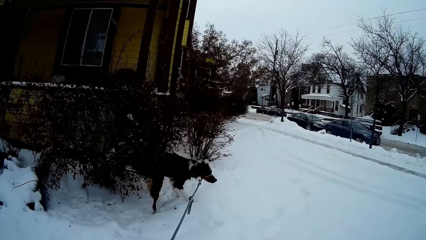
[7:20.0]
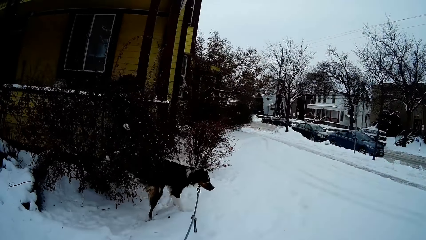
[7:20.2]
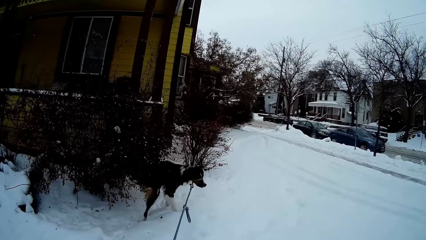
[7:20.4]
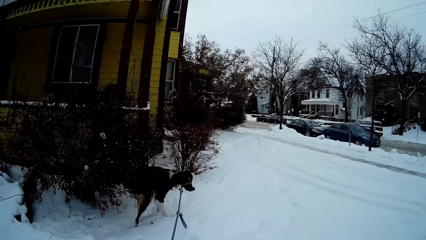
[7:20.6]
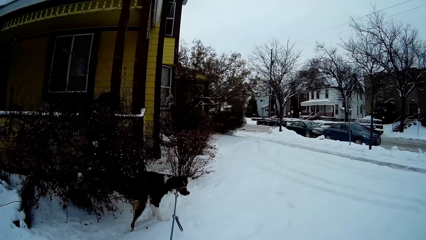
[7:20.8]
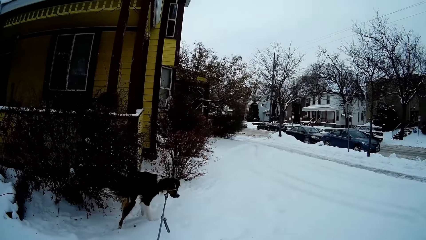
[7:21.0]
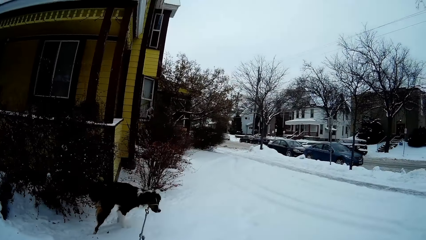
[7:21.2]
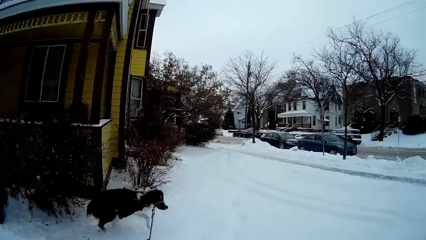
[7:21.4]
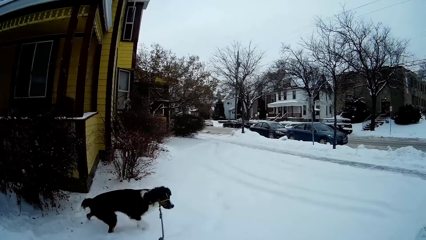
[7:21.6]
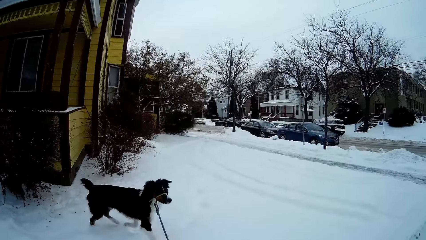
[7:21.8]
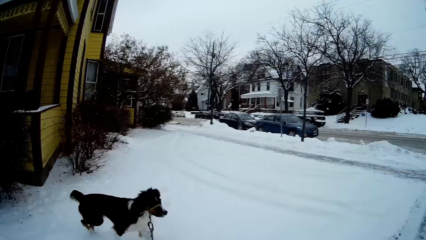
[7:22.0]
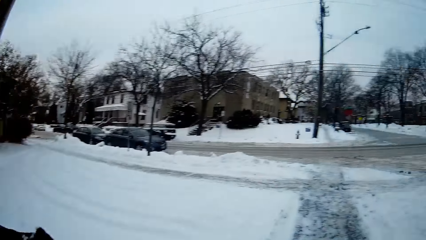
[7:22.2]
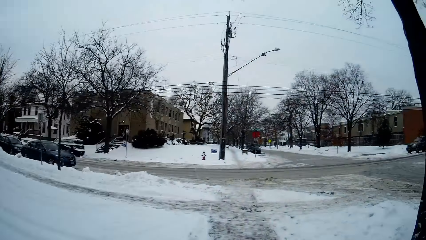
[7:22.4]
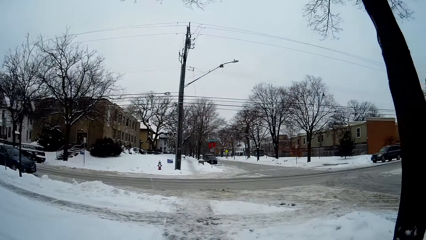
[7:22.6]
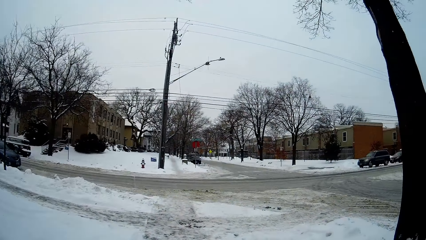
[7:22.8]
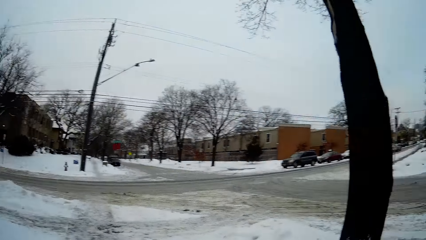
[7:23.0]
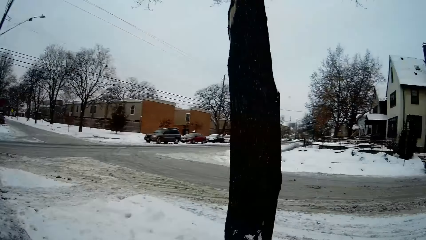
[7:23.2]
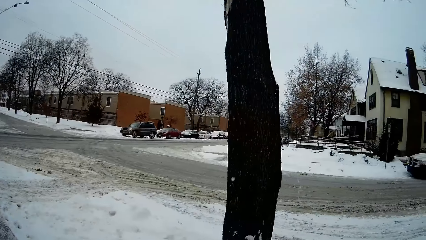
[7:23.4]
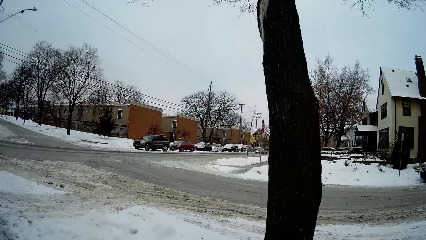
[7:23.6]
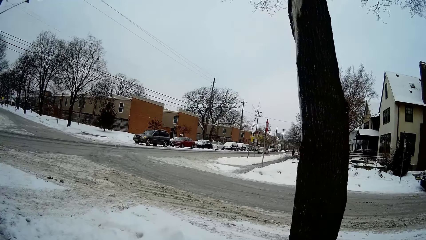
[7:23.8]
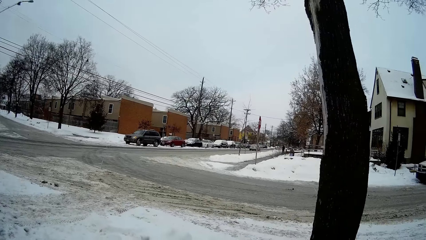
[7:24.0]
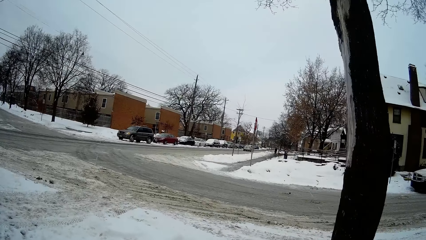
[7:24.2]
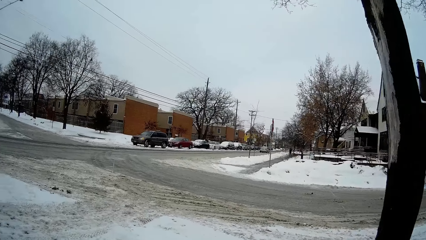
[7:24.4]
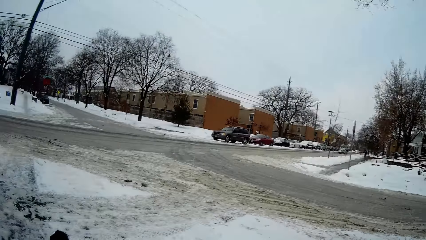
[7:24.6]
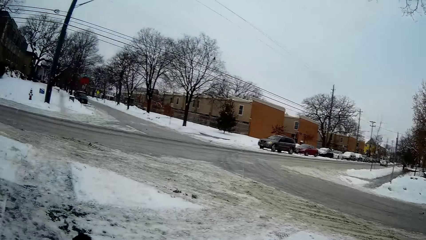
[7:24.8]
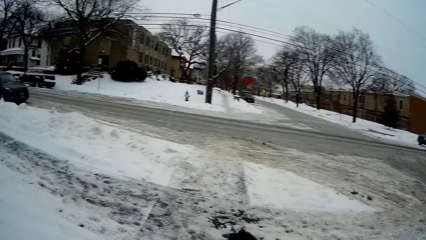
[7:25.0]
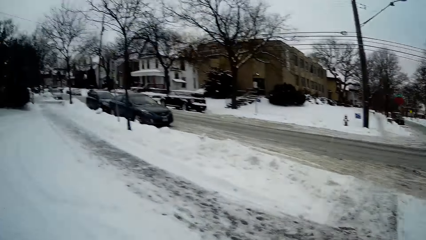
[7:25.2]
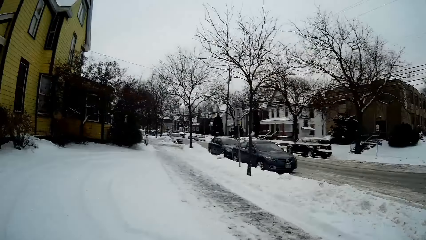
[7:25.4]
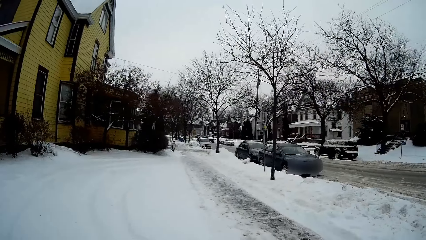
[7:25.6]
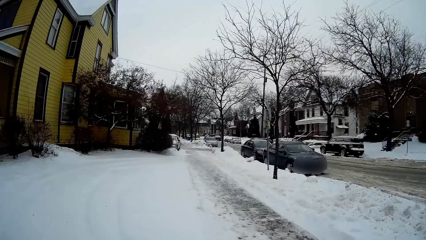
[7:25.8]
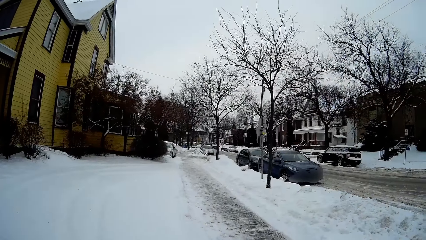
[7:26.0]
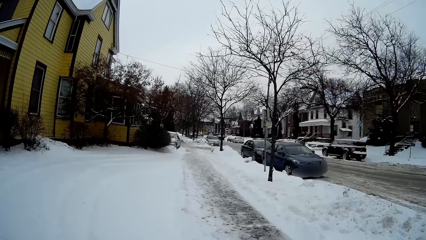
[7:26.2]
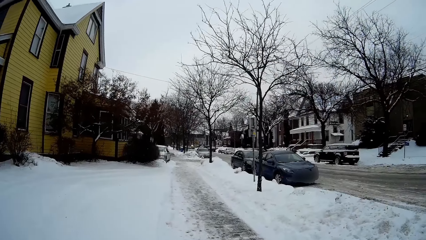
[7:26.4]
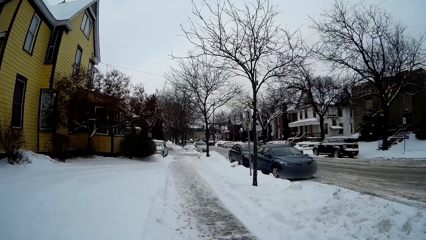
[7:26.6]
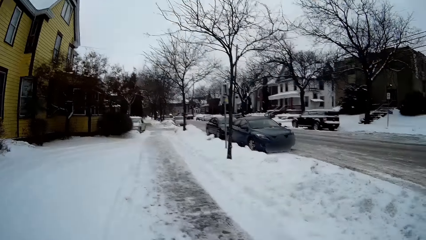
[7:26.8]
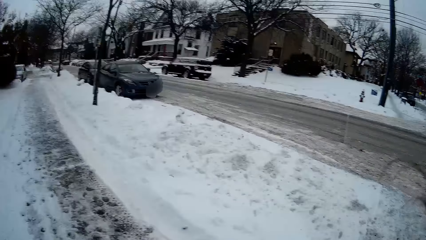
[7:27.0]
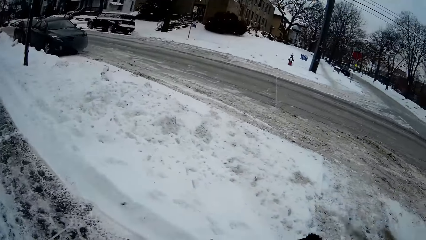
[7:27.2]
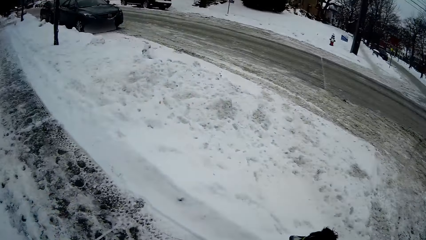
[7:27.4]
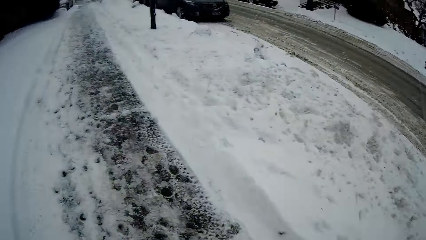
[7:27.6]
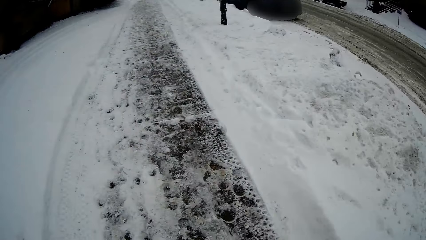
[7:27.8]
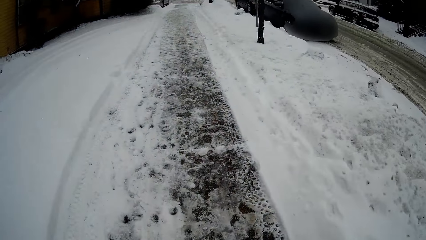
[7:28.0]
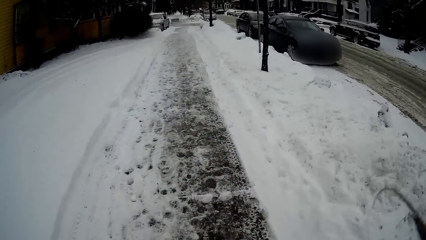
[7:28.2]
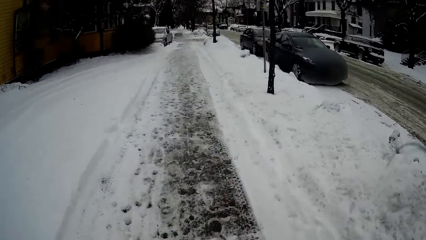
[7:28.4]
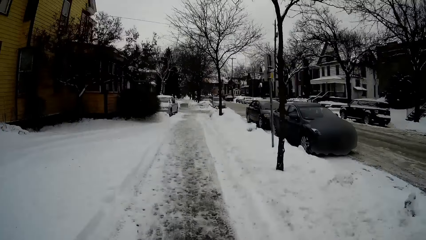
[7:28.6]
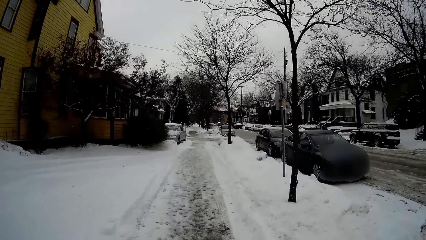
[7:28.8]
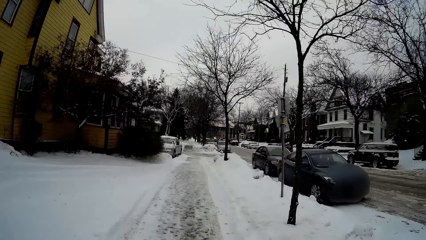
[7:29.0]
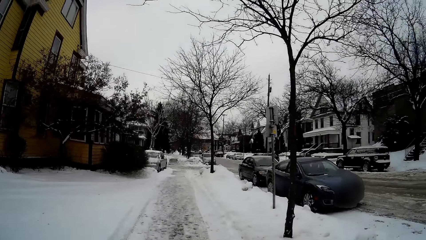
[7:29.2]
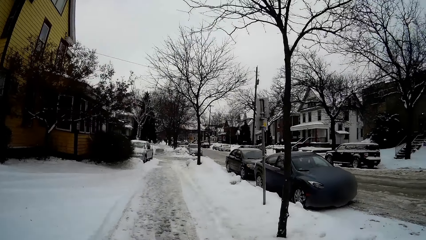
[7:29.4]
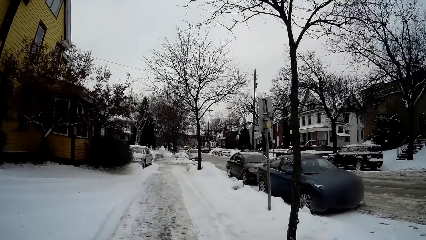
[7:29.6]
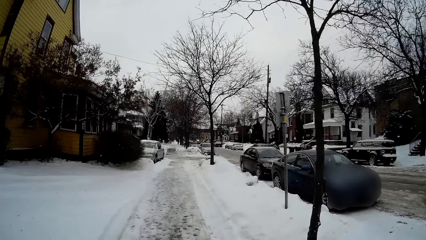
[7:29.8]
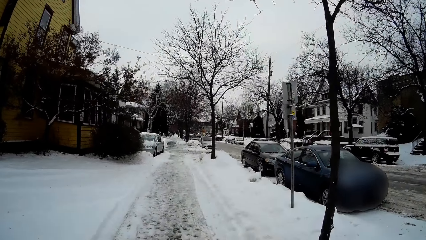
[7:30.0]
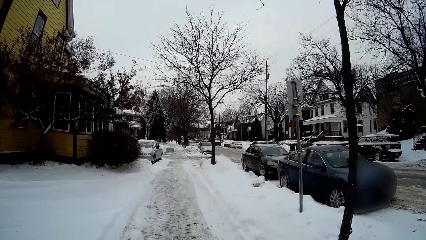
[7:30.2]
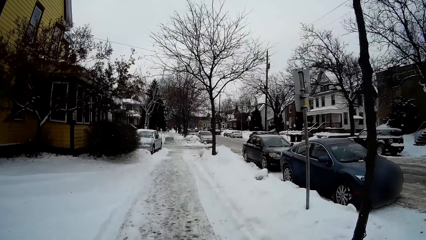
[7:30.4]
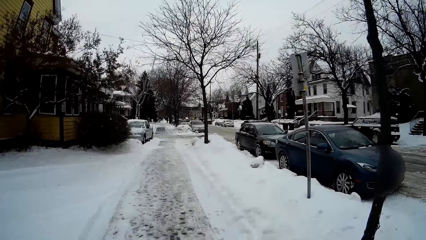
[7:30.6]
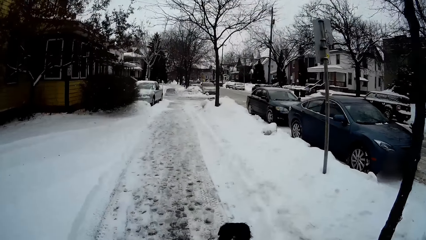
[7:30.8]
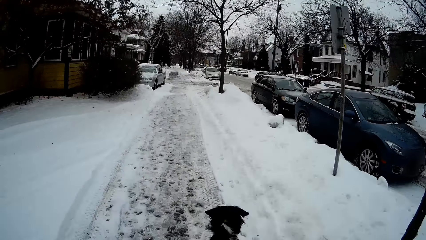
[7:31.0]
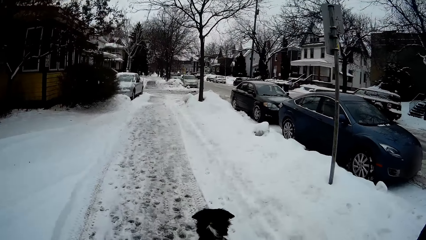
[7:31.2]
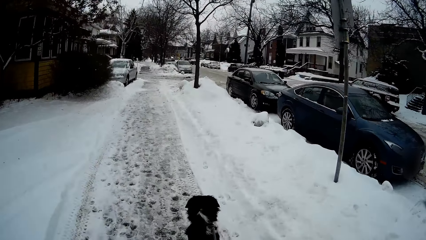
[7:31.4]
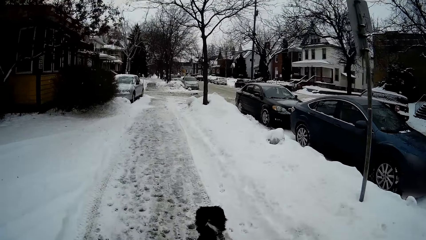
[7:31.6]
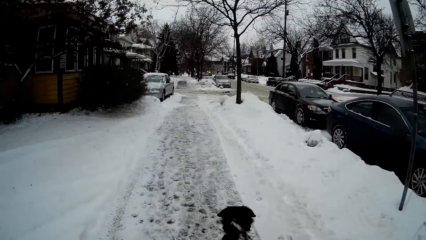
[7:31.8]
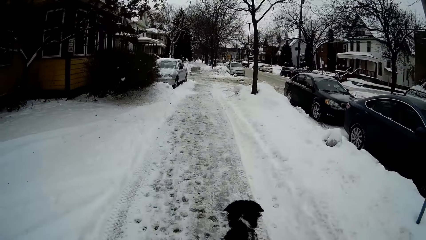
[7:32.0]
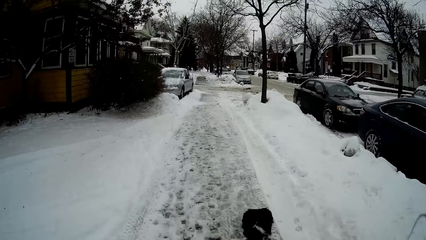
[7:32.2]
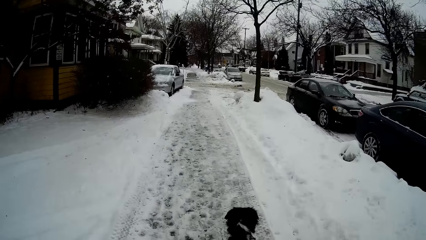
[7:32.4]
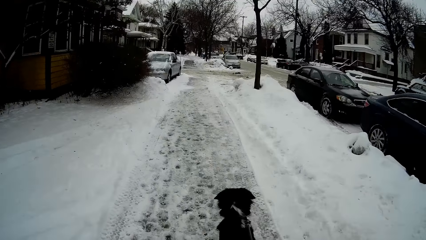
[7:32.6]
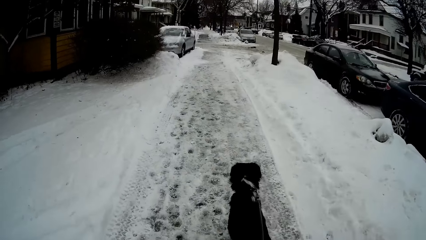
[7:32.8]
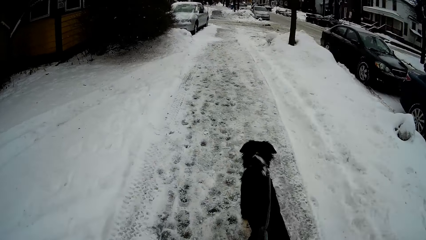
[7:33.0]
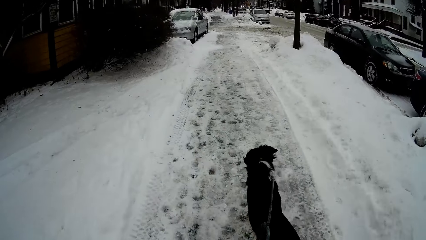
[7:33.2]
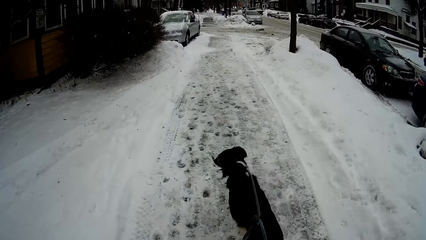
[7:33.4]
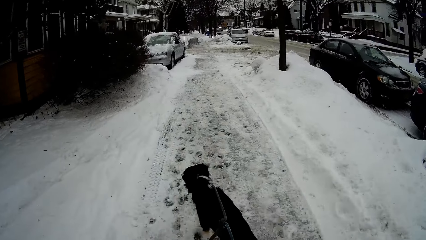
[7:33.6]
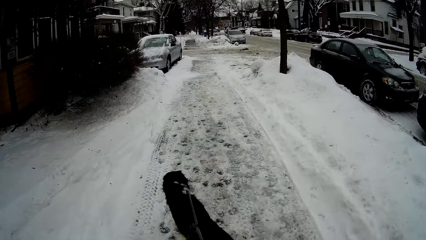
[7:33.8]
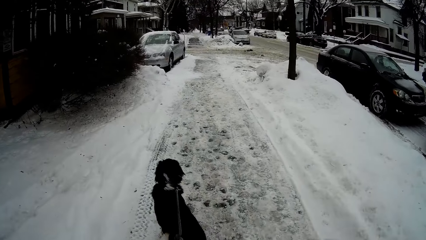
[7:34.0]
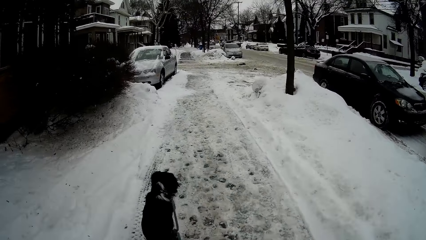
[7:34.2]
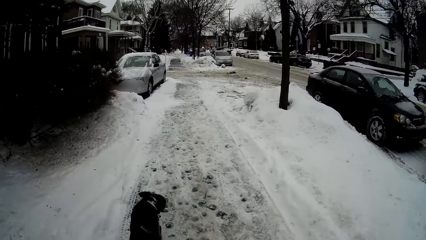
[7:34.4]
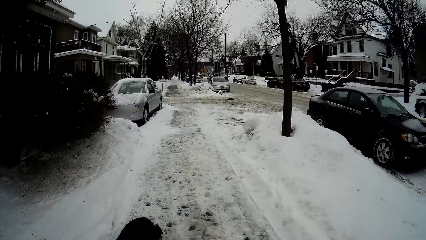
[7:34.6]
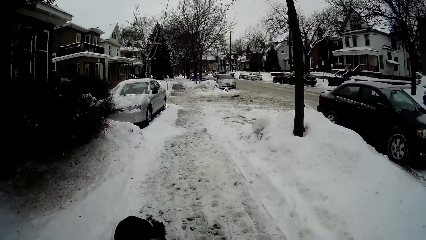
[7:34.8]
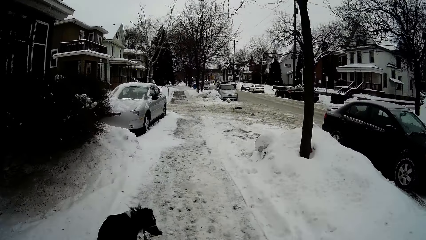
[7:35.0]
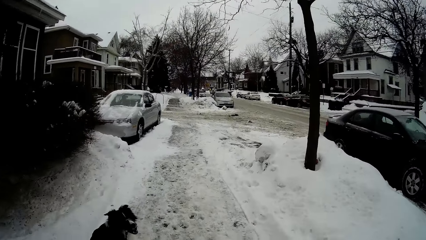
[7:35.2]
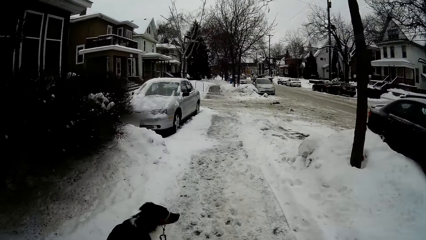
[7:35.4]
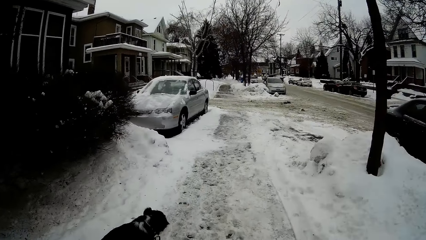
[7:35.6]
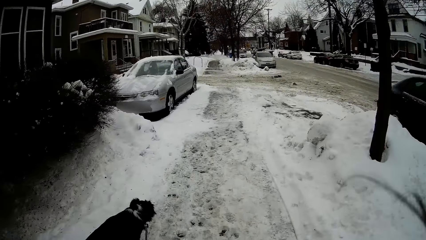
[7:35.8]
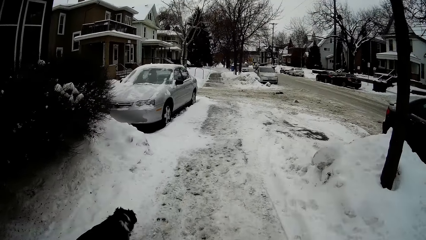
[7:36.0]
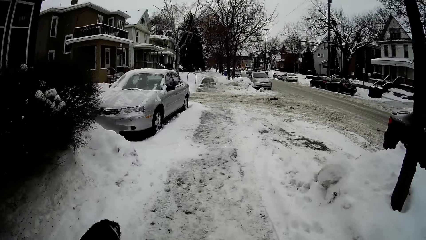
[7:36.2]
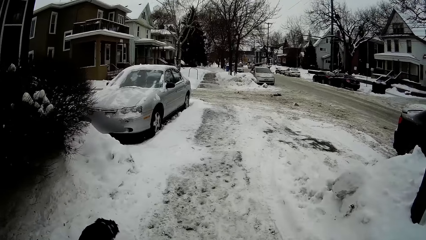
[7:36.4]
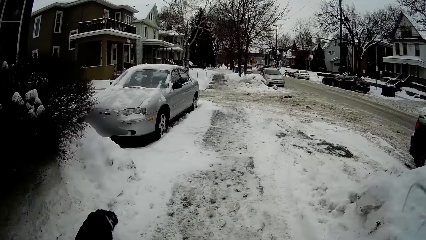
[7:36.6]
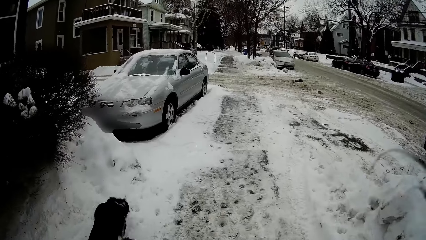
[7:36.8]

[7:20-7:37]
The camera wearer looks at the dog. They look on the right side of the road. They look on the left side of the road. They walk on the walkway.
